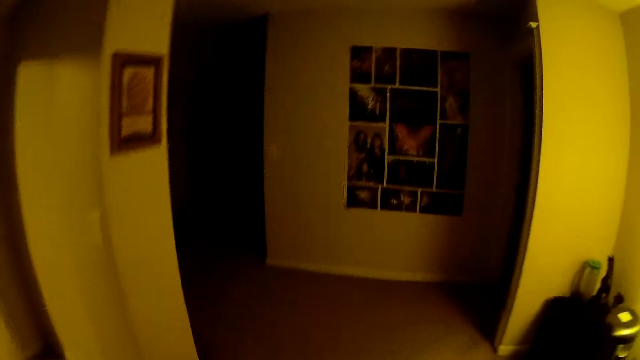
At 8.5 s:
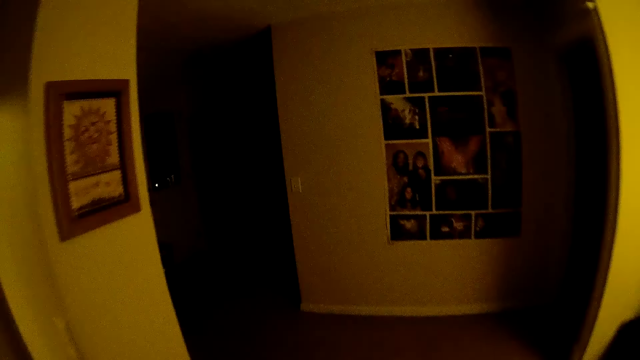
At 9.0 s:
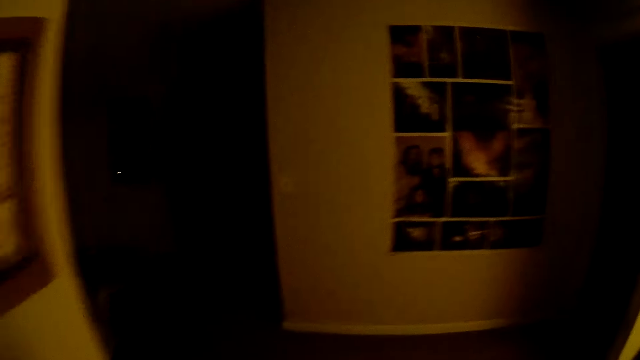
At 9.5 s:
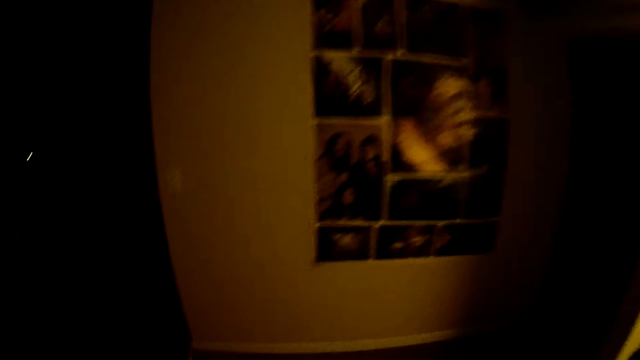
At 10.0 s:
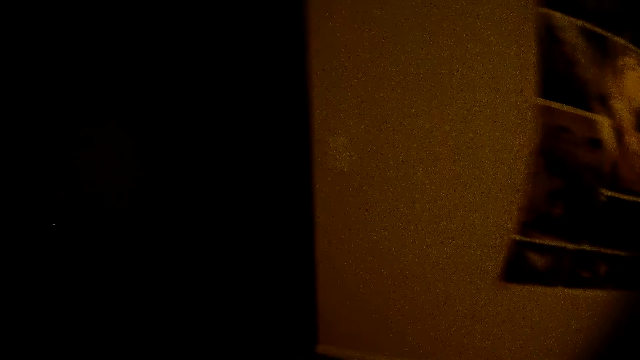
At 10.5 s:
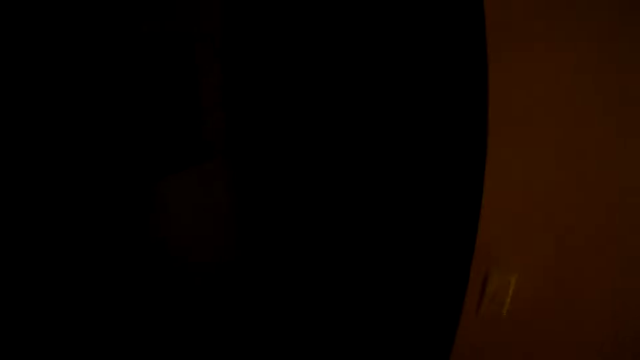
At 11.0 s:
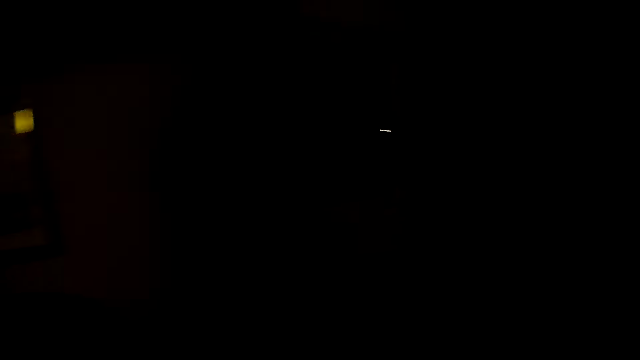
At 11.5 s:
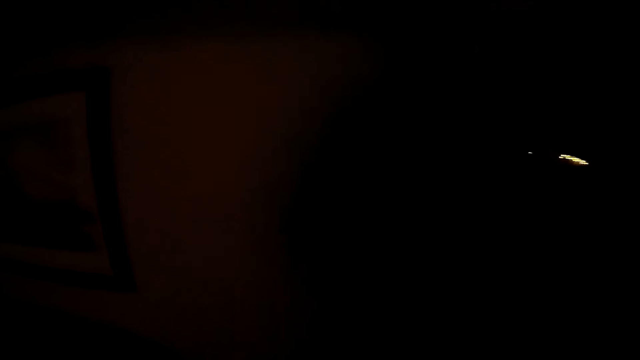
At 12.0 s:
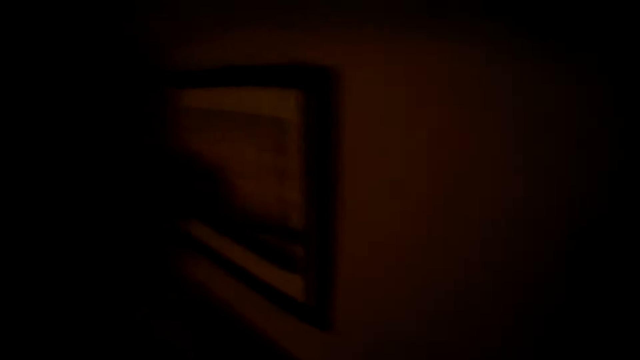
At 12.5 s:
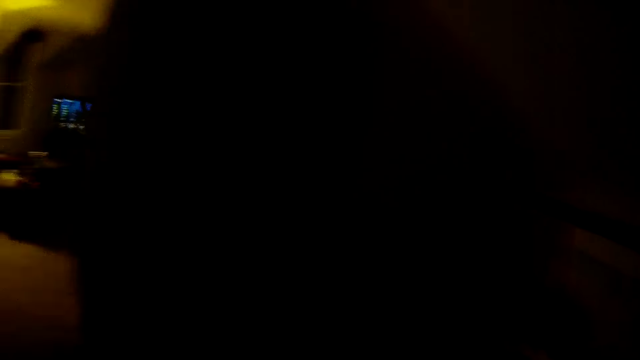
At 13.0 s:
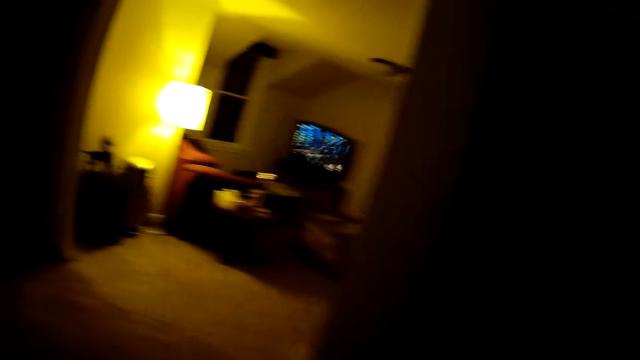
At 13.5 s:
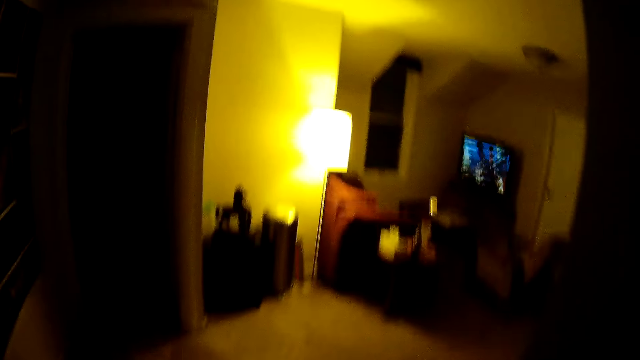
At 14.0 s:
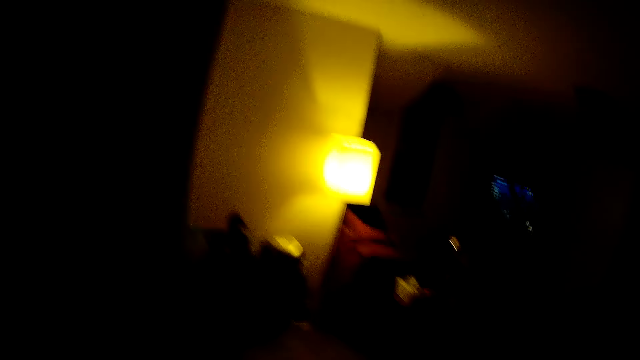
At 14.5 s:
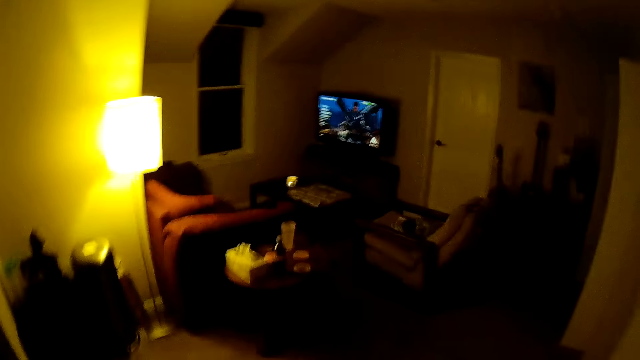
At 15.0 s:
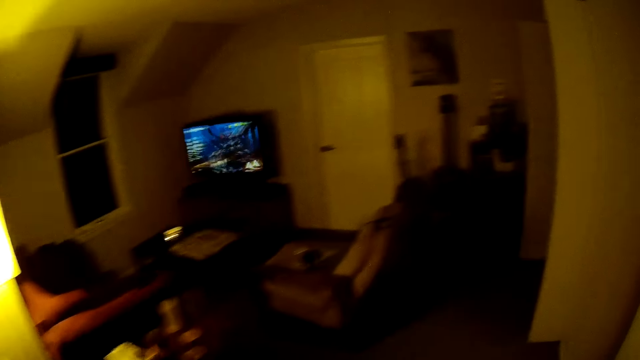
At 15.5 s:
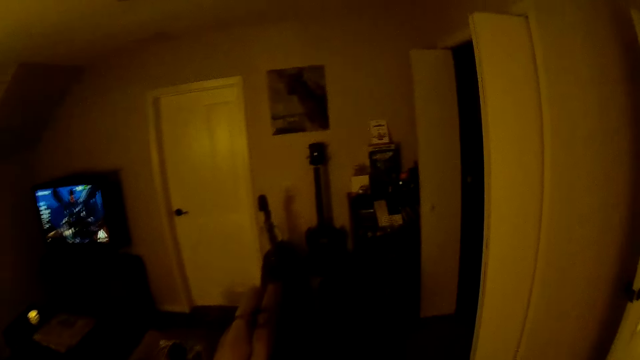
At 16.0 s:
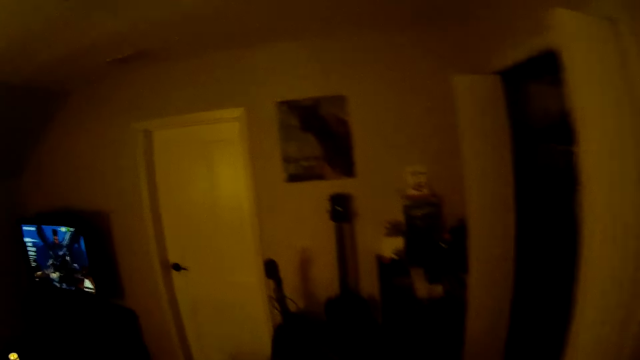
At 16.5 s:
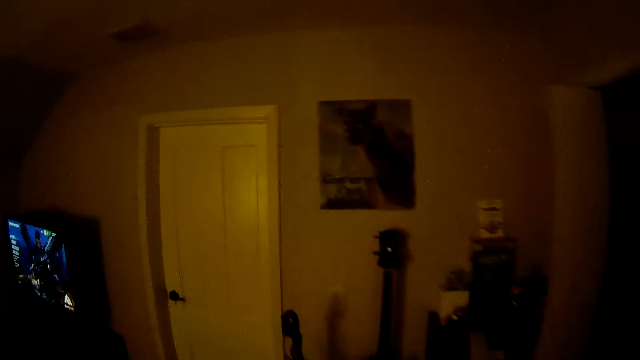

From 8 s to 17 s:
The camera wearer moves around the rooms.

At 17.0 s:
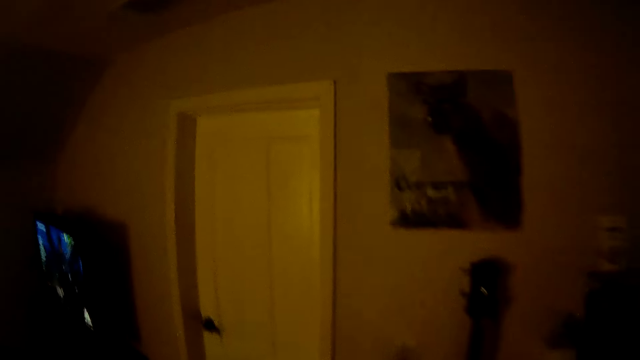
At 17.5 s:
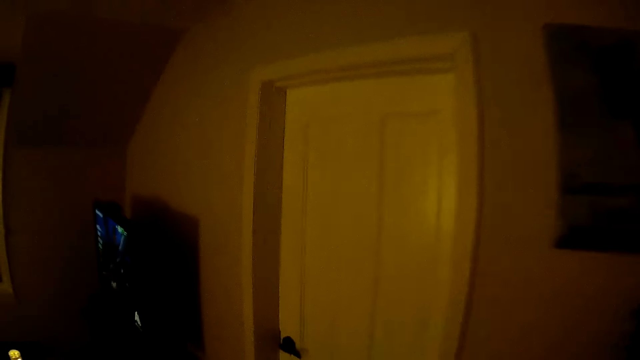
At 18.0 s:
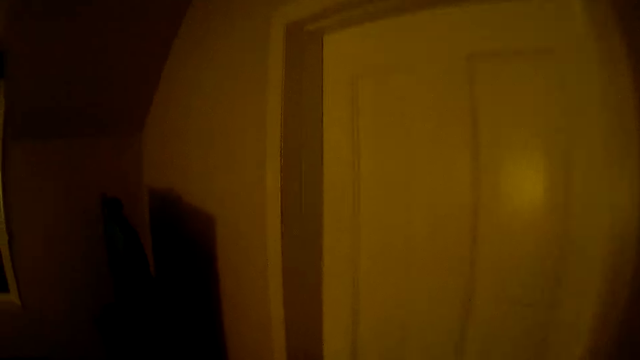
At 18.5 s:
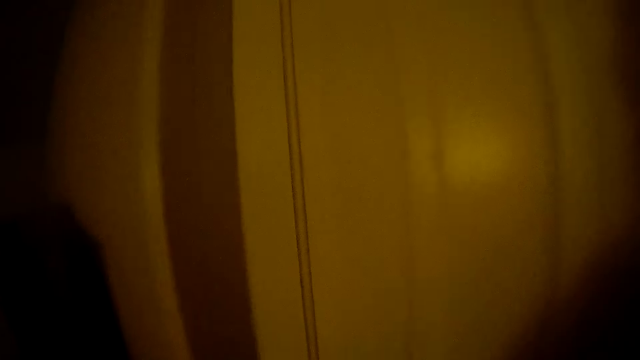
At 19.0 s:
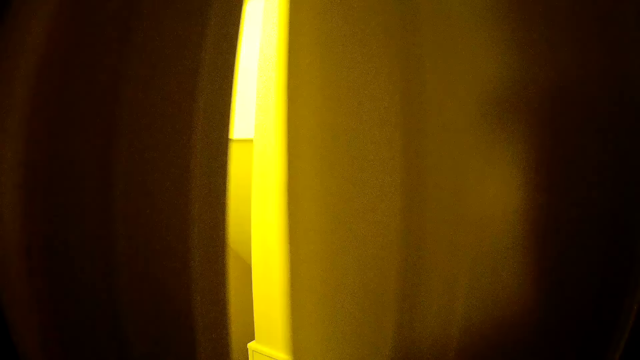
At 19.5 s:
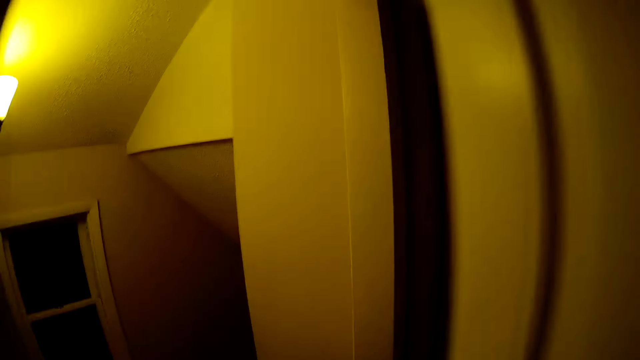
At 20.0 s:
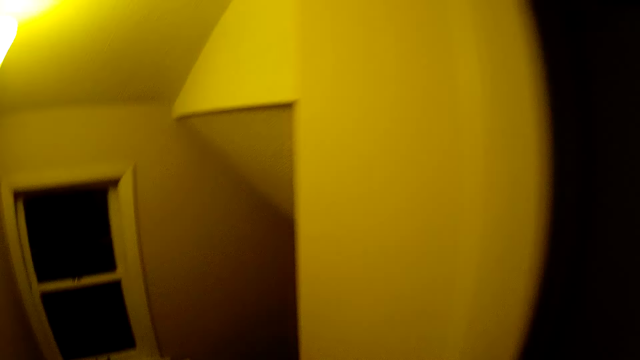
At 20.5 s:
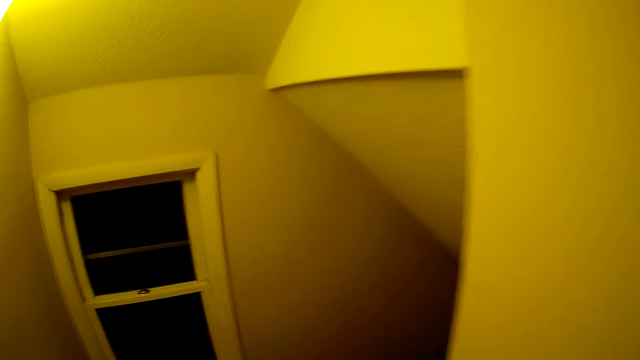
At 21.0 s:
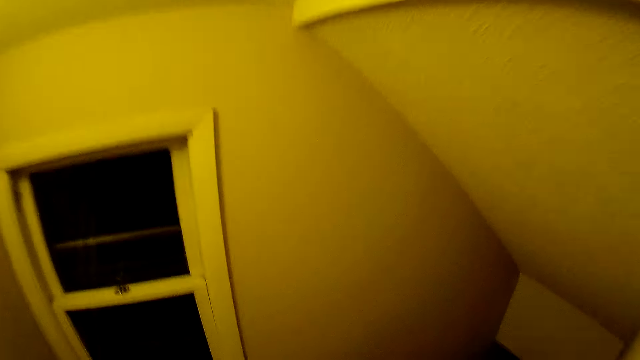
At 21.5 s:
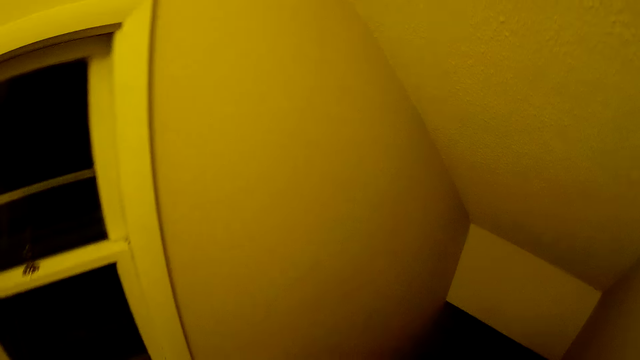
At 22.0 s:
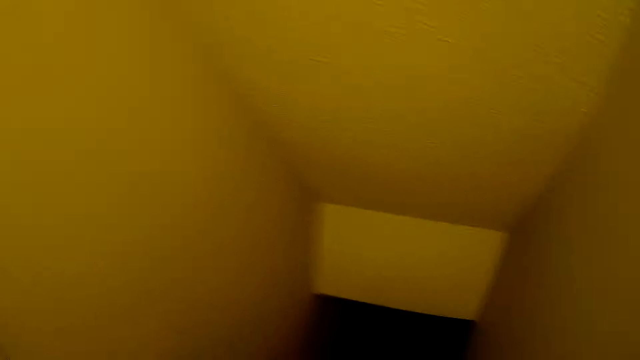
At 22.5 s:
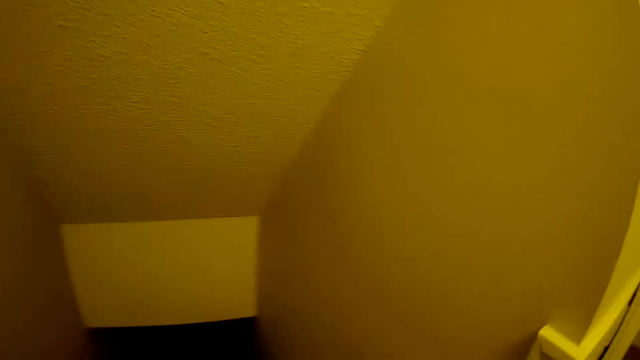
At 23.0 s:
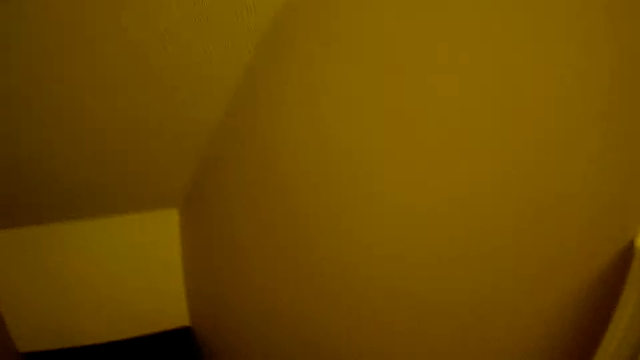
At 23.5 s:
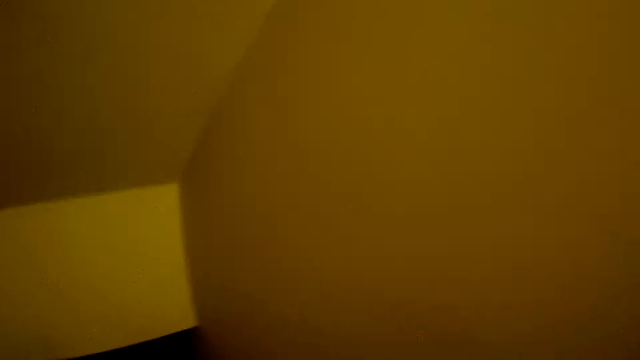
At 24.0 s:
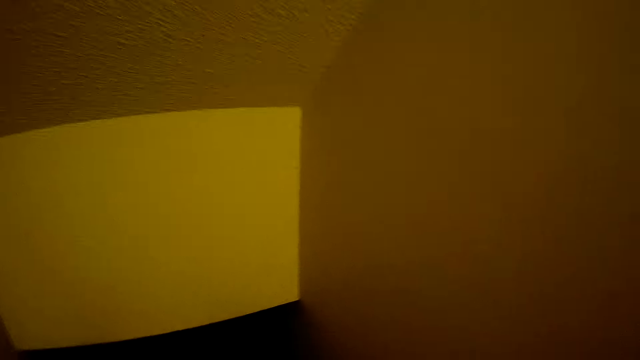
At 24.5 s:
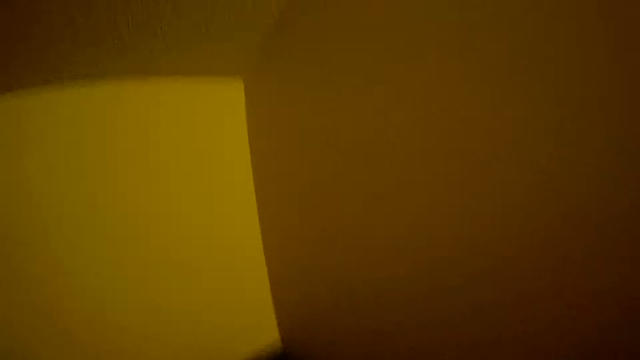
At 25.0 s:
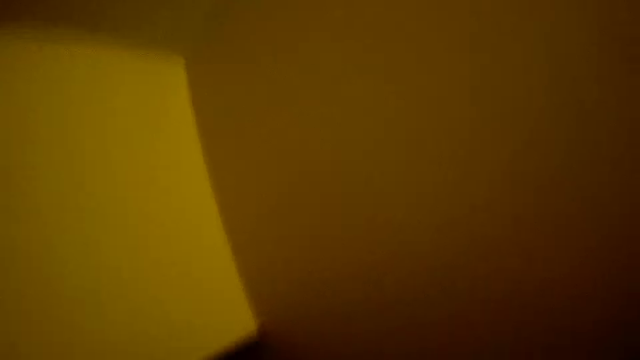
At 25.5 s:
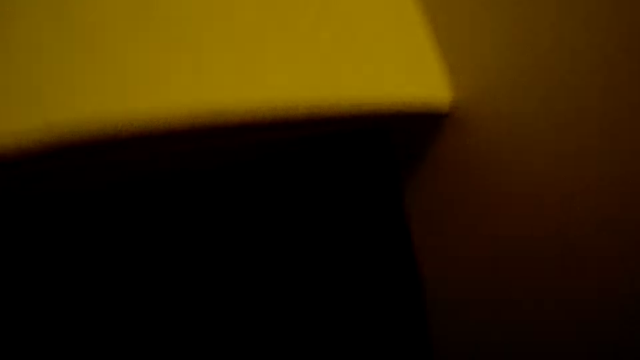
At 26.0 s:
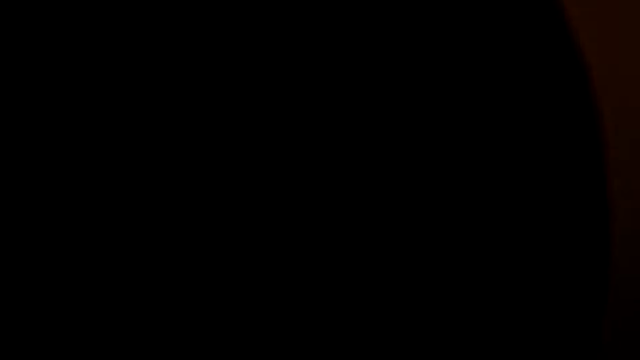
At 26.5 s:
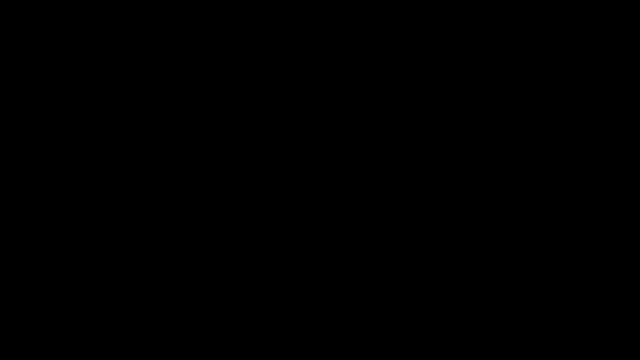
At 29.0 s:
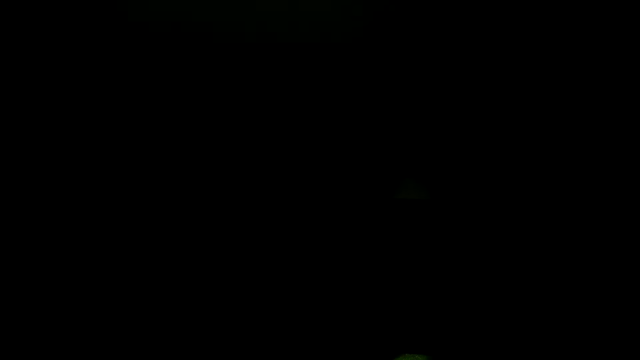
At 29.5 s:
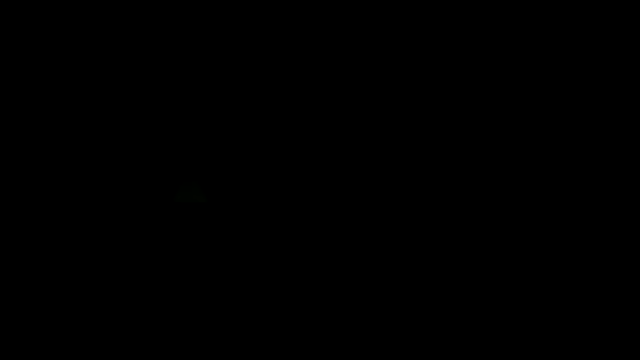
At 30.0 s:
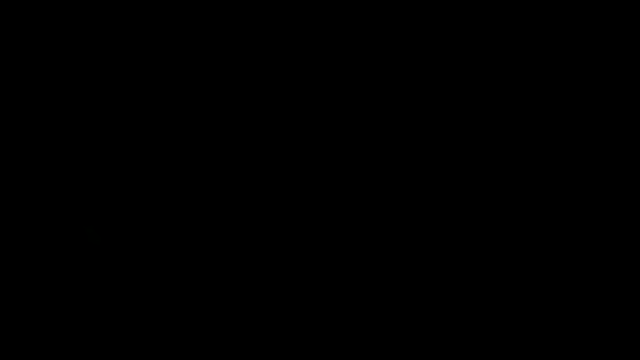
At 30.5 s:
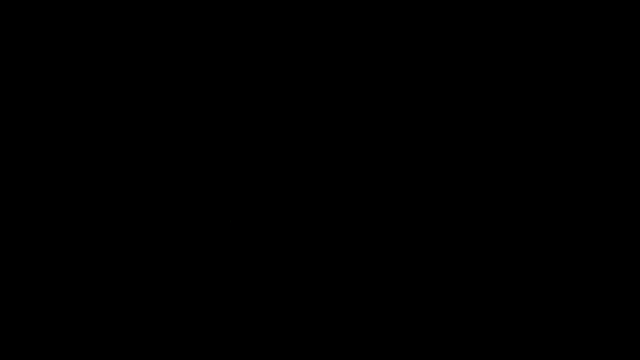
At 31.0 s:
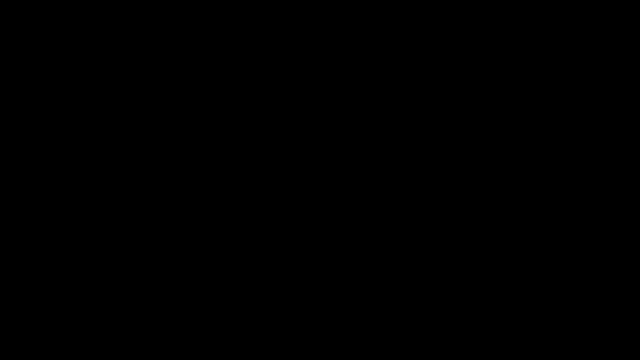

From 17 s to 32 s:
The camera wearer opens the door. They descend the stairs.
